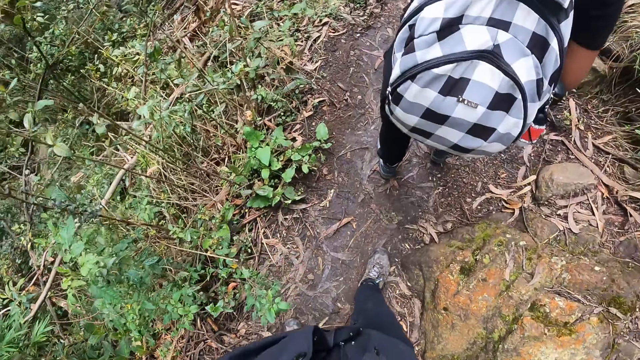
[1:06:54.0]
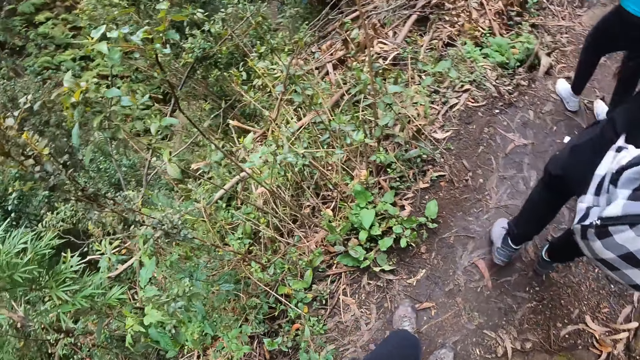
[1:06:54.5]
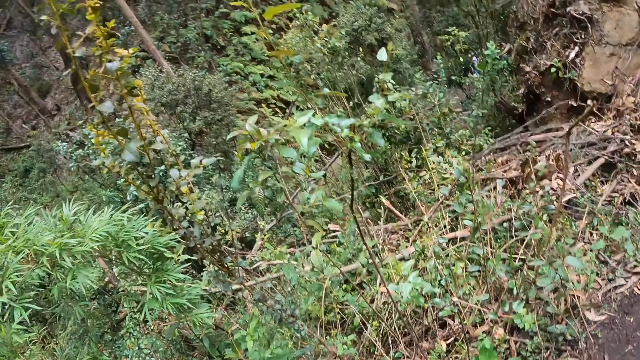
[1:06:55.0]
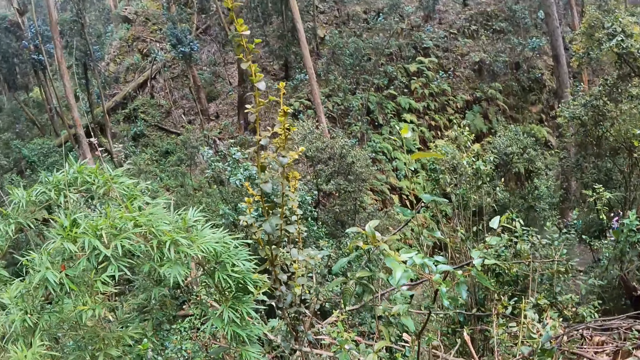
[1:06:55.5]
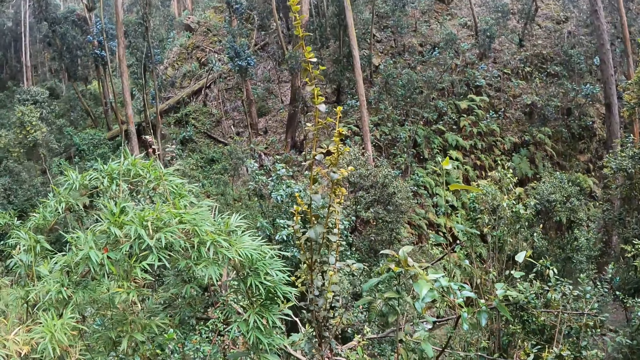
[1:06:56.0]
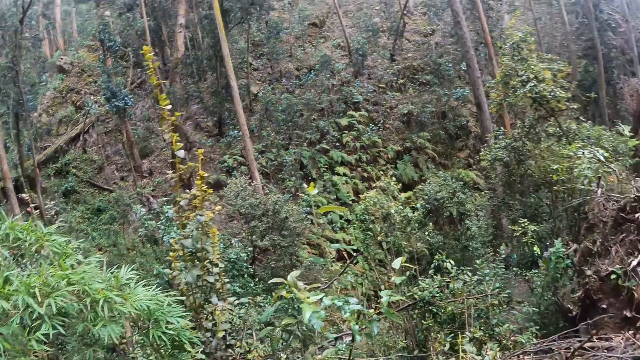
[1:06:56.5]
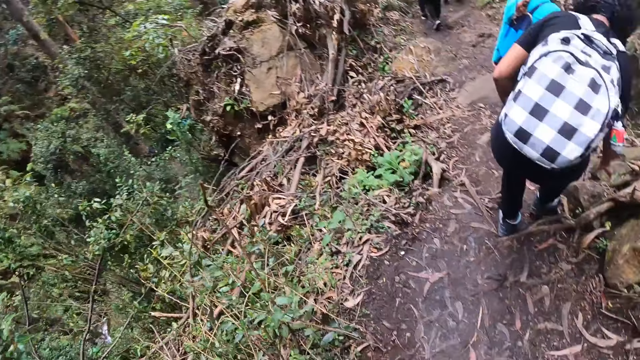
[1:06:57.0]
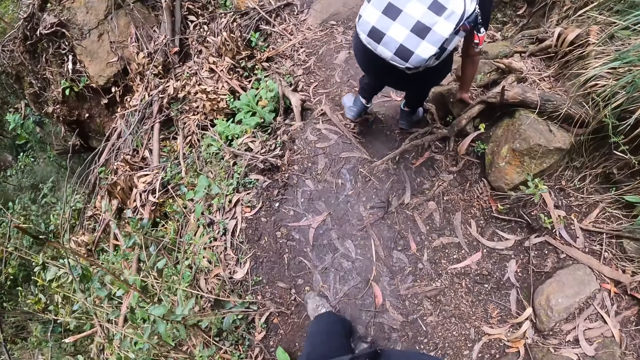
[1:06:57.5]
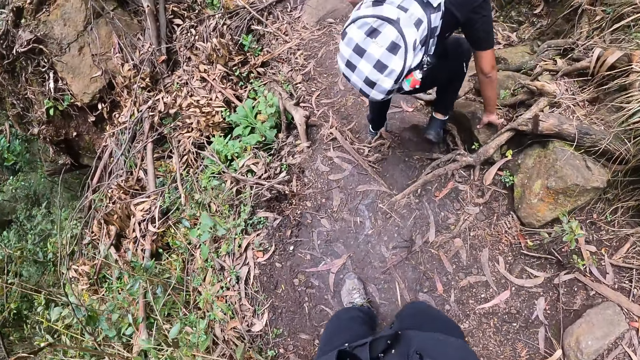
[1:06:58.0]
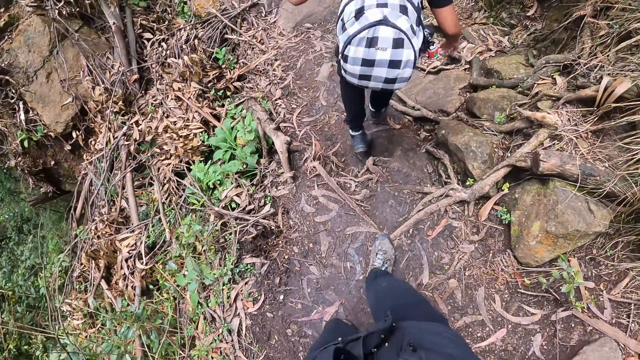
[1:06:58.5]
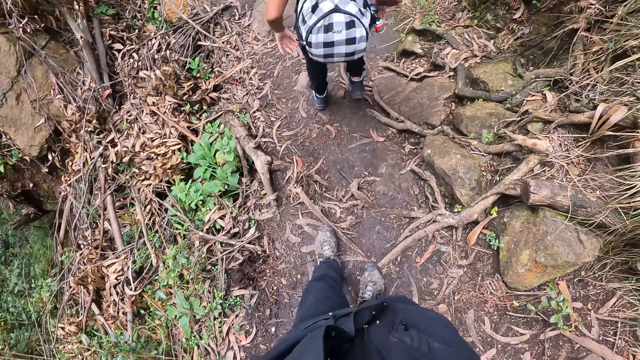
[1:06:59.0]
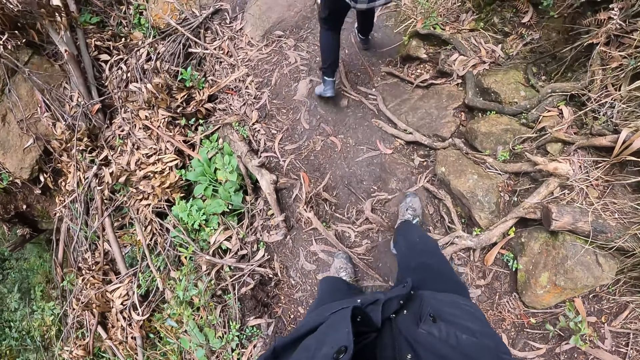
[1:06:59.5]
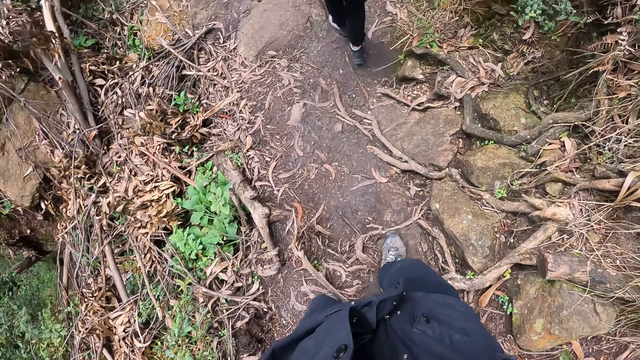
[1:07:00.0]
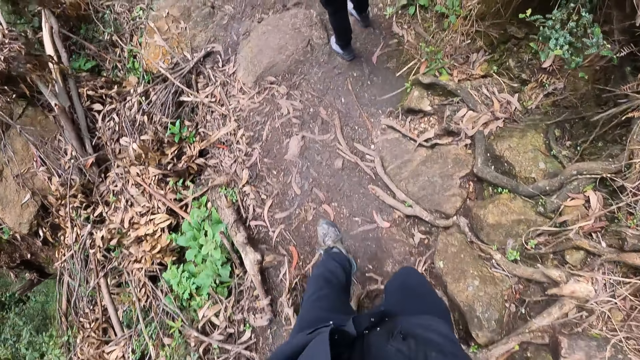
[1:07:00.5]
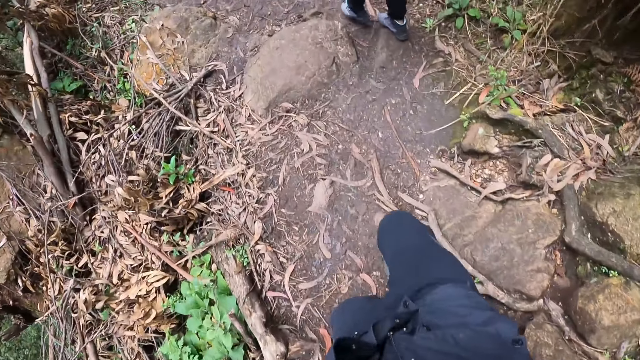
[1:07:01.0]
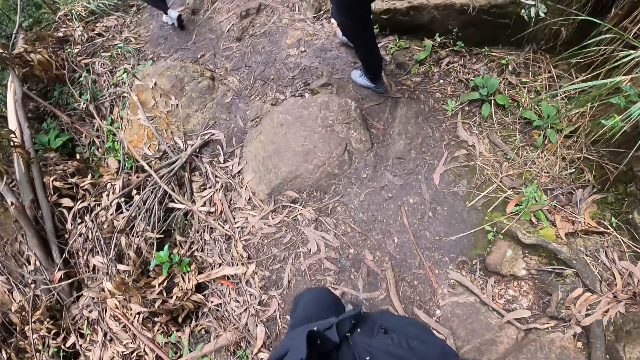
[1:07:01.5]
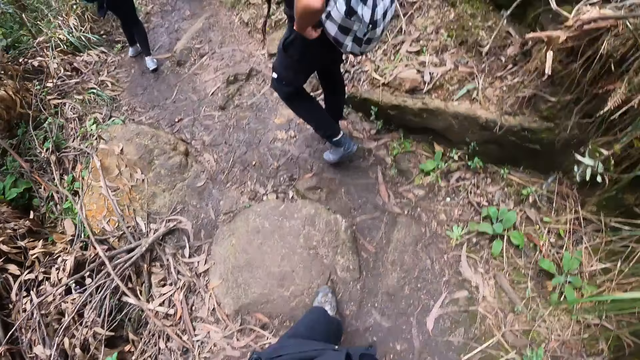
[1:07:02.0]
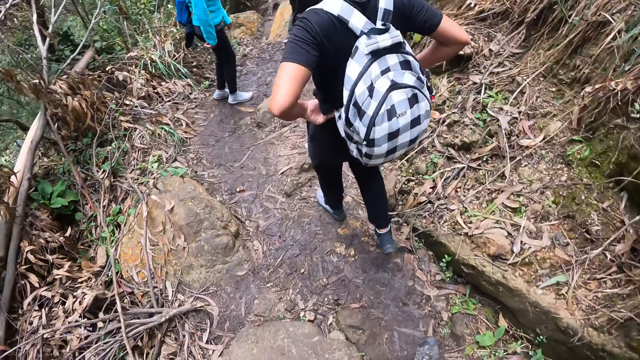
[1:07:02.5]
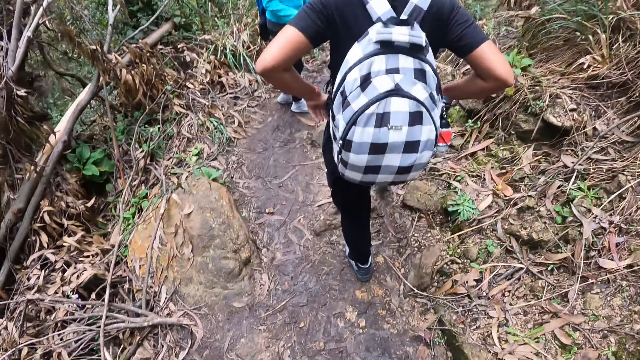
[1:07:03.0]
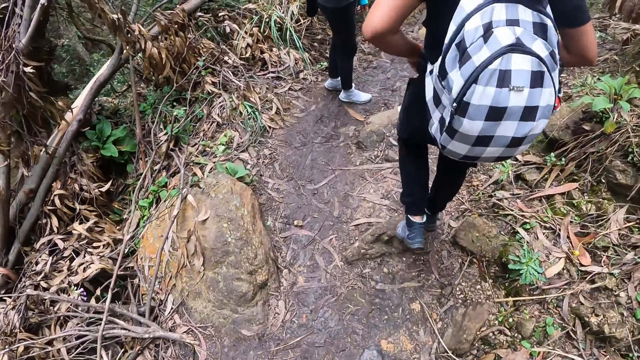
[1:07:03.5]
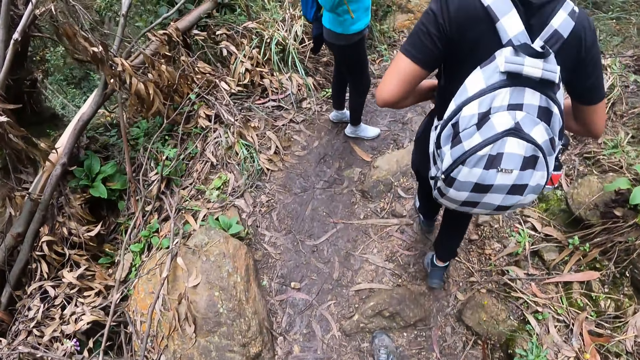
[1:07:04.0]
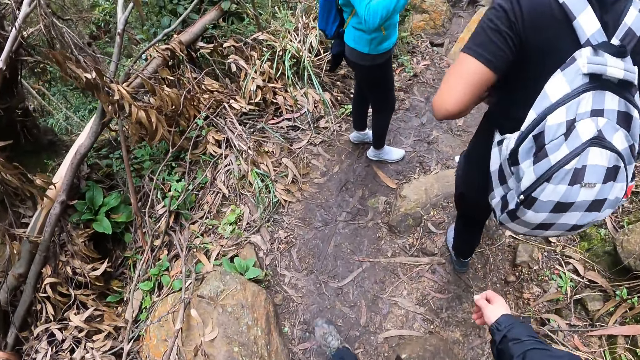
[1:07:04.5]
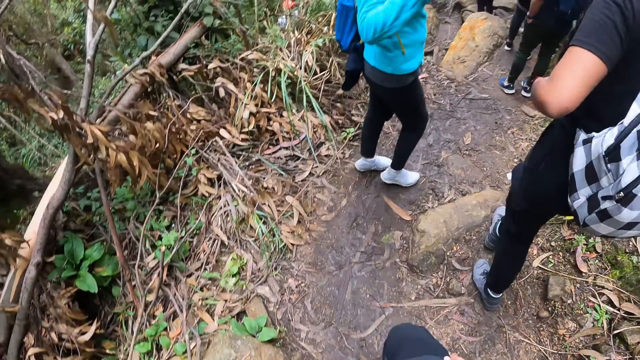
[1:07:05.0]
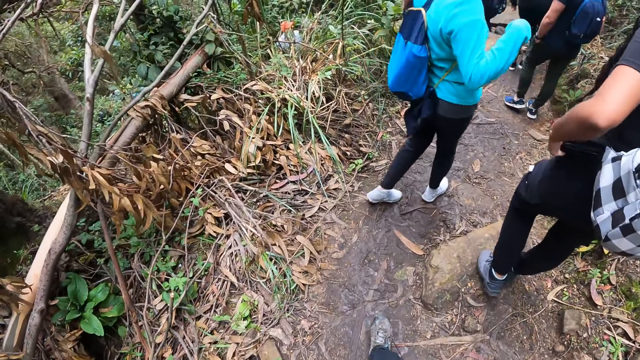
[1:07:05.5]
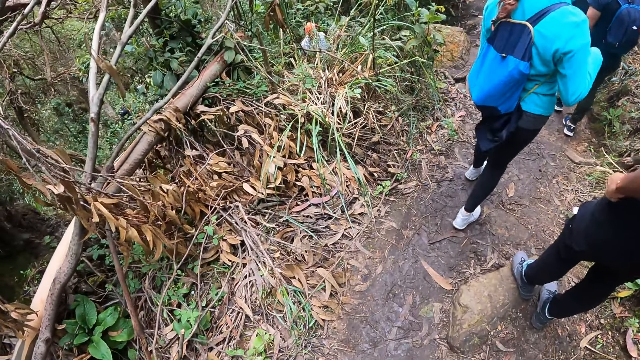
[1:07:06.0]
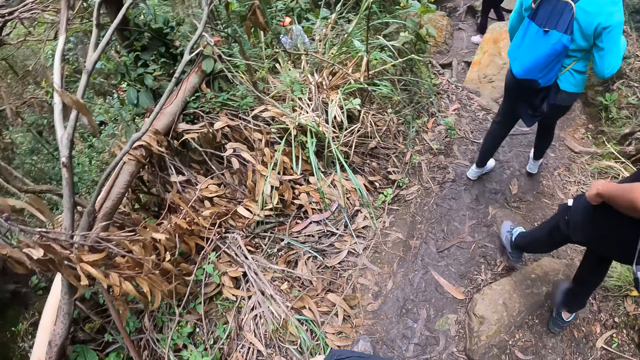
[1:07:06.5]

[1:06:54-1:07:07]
The camera wearer looks around. A woman touches a rock with her right hand. The woman walks in the forest. The camera wearer walks in the forest. The woman straightens a trouser. A person converses with the woman. Another woman walks across the path.

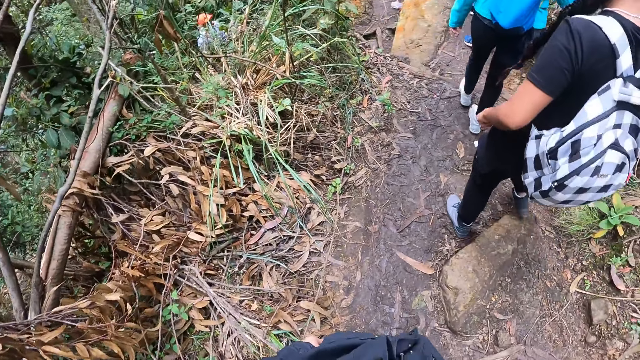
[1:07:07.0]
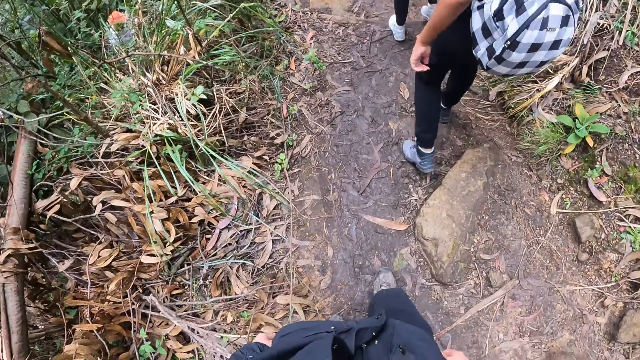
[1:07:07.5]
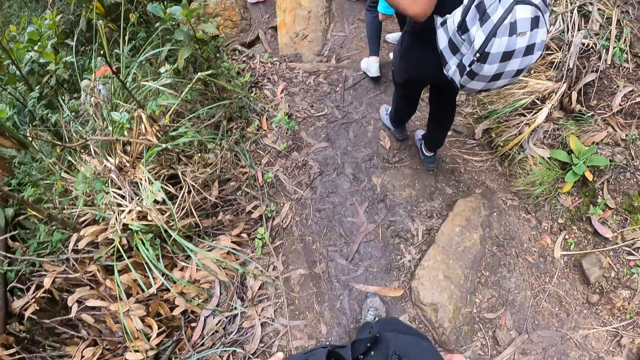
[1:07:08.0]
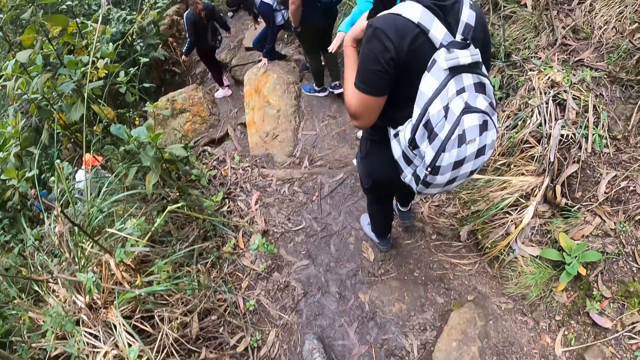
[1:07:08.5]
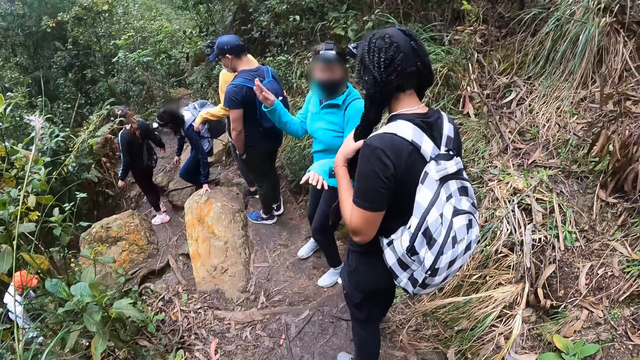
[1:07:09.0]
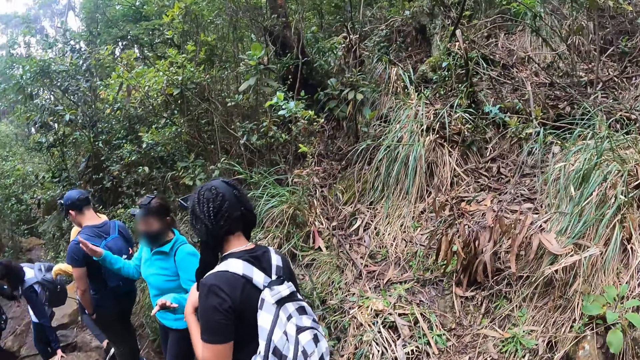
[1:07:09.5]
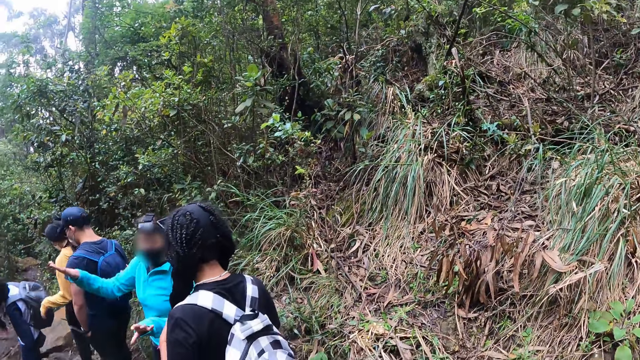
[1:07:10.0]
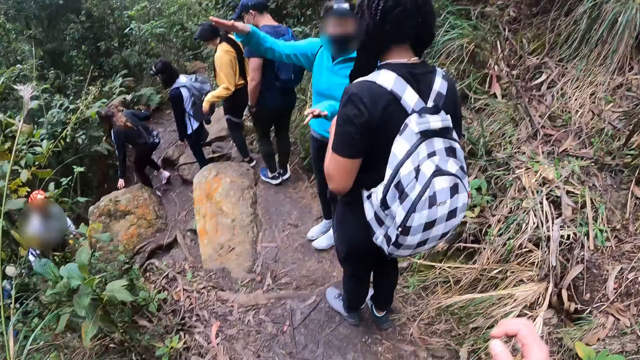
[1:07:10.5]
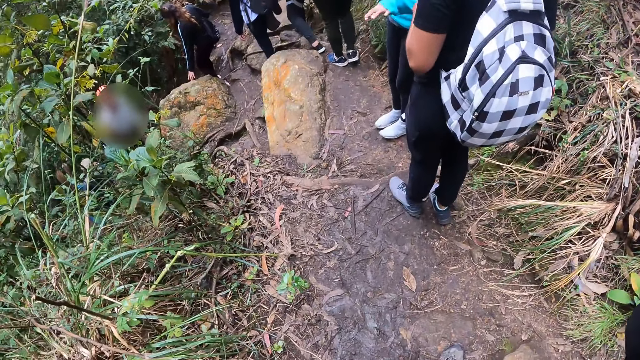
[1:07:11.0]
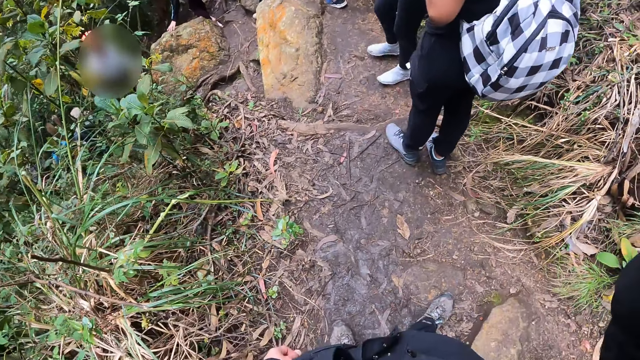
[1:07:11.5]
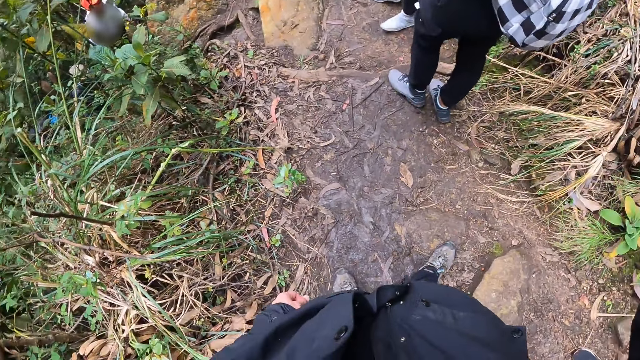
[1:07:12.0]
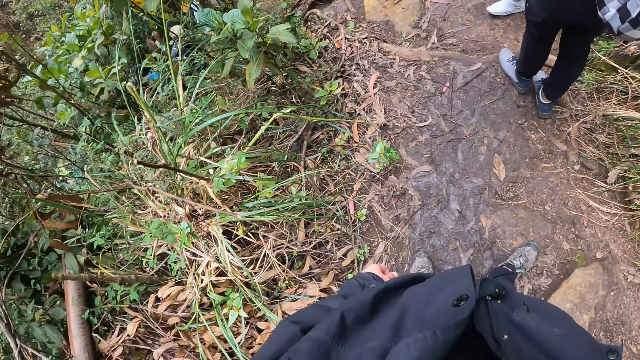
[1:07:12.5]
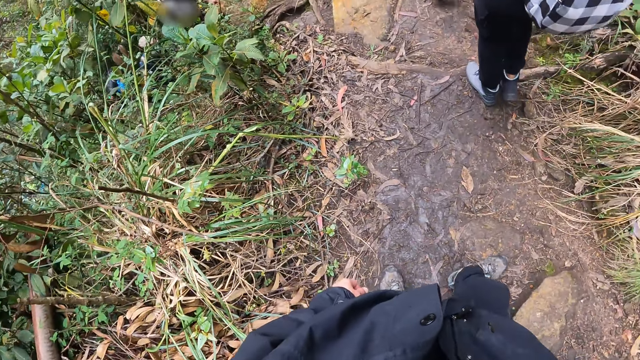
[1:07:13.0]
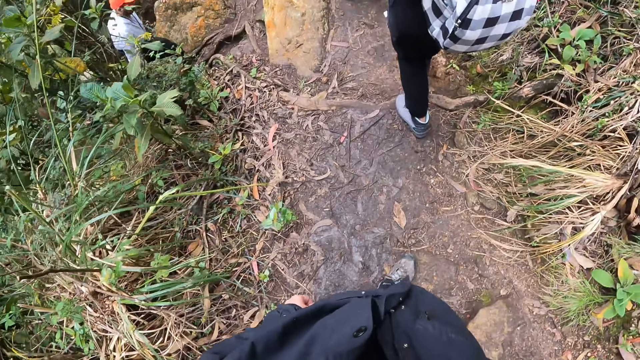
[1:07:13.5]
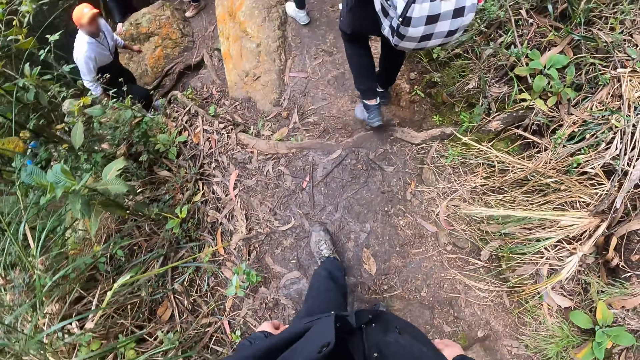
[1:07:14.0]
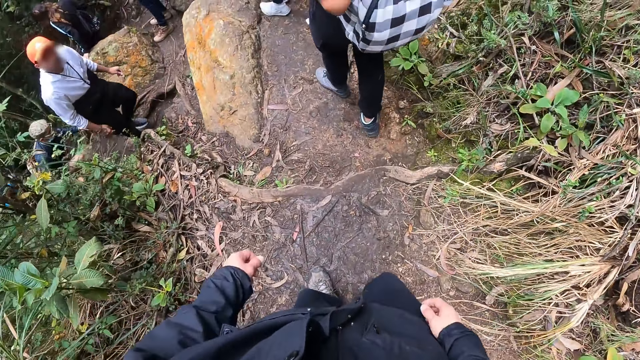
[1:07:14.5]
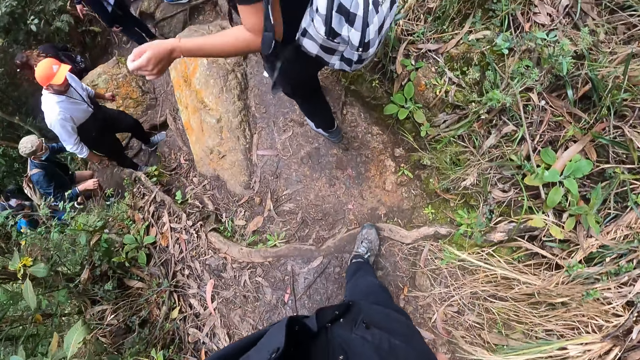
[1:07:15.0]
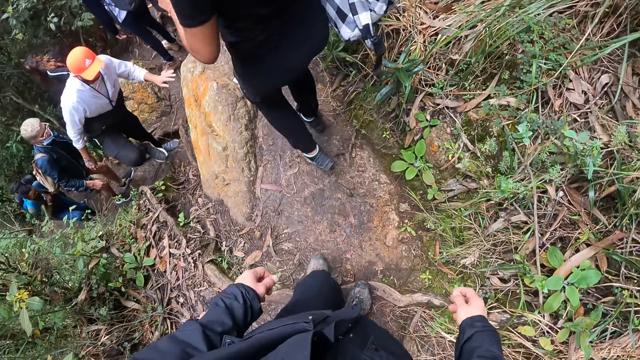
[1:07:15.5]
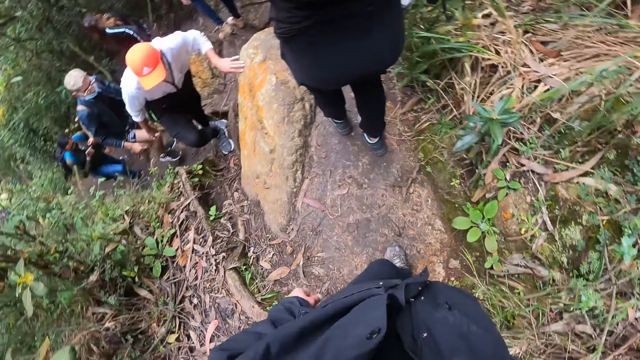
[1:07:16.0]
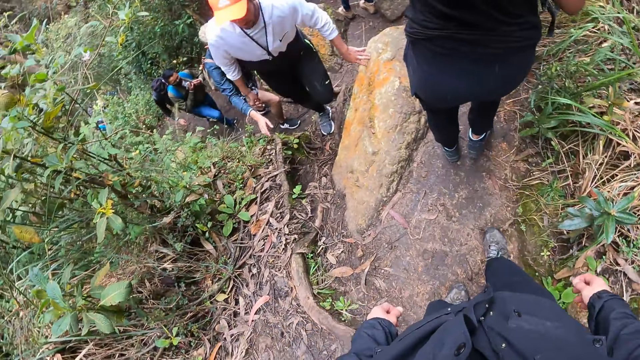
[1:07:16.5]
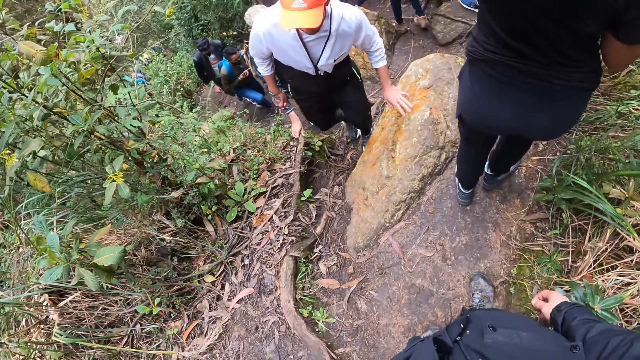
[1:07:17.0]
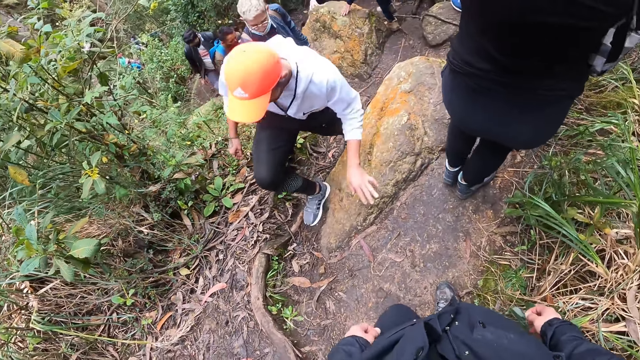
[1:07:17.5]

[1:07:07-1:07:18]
The camera wearer walks in a forest. A woman holds her ponytail with her left hand. A person converses with the woman. The person sways hands. The camera wearer touches his face with his right hand. He sways a hand. The woman walks down a rocky path. The camera wearer walks in the forest. A man touches a rock on the rocky path with his left hand. The man walks up the rocky path.
